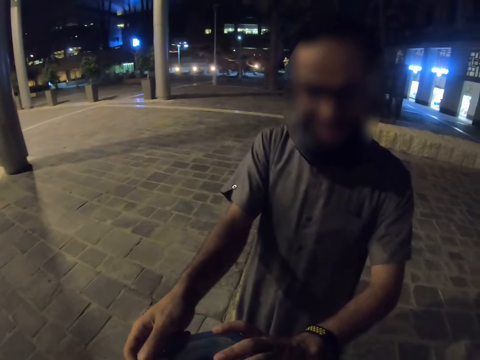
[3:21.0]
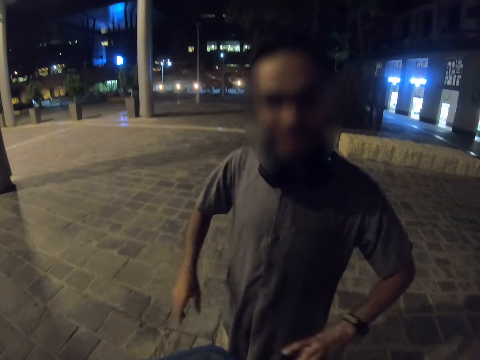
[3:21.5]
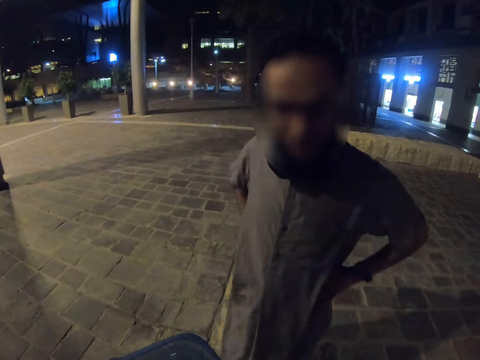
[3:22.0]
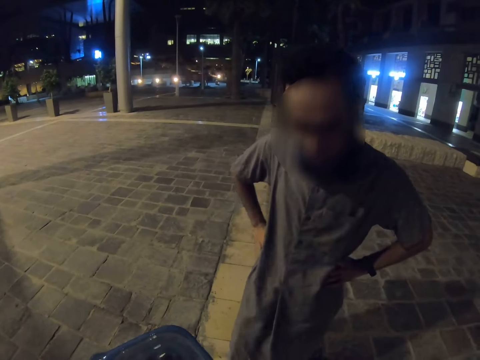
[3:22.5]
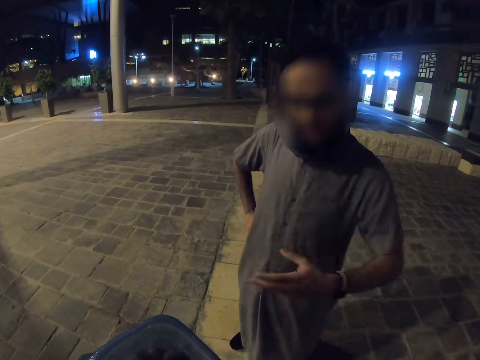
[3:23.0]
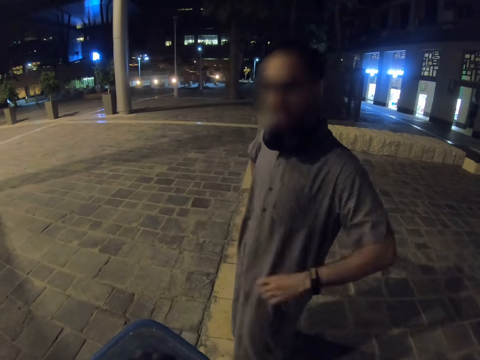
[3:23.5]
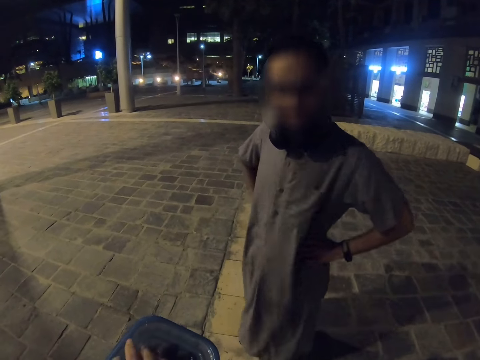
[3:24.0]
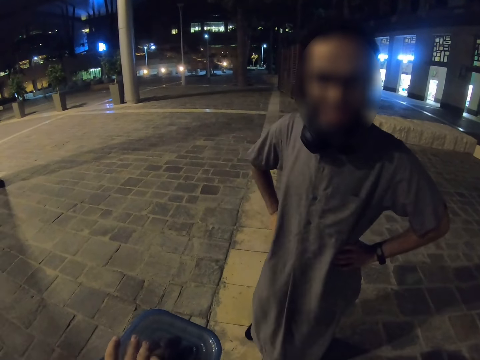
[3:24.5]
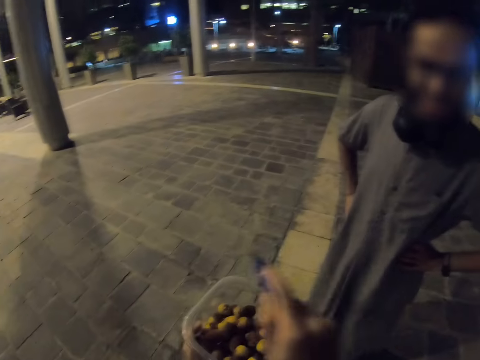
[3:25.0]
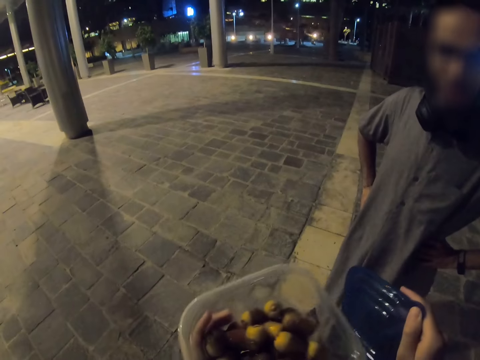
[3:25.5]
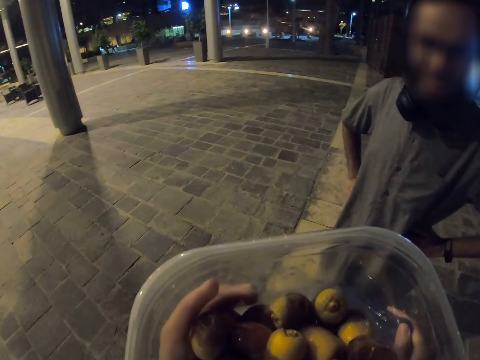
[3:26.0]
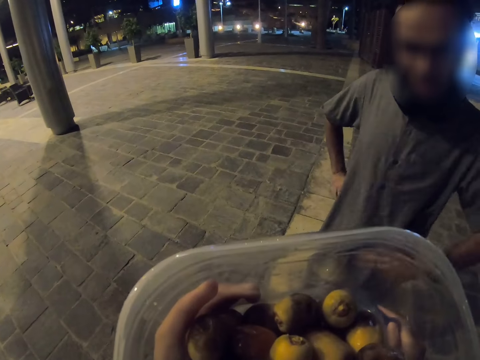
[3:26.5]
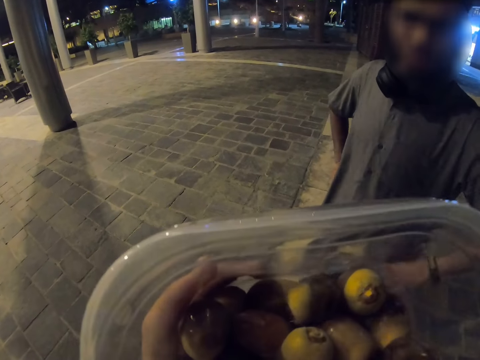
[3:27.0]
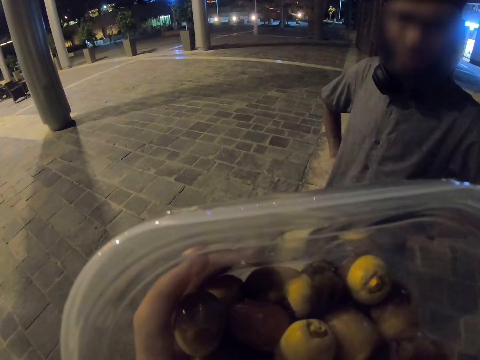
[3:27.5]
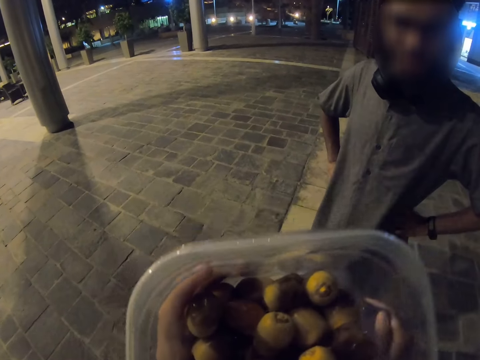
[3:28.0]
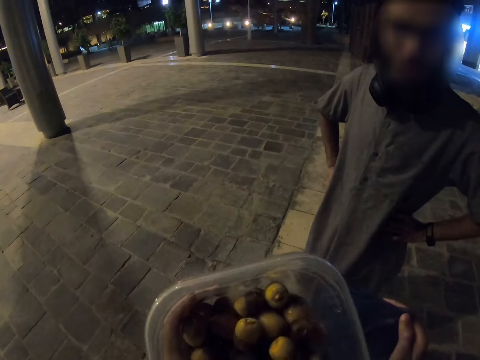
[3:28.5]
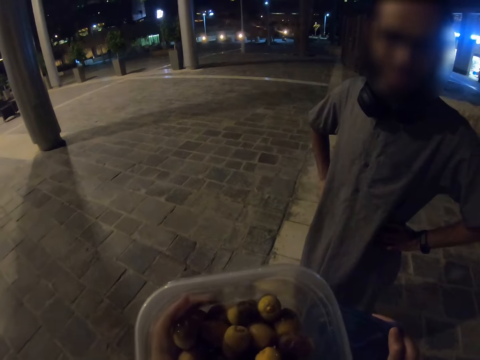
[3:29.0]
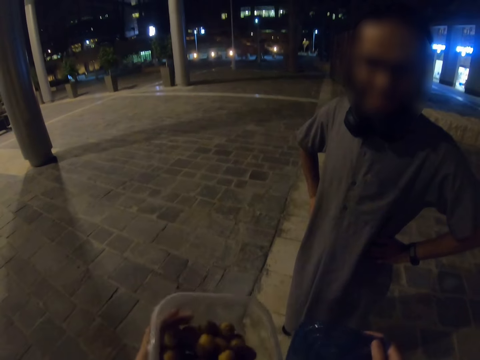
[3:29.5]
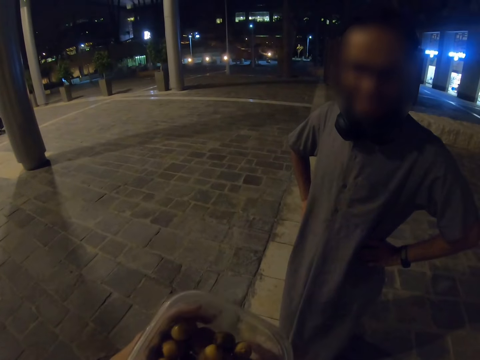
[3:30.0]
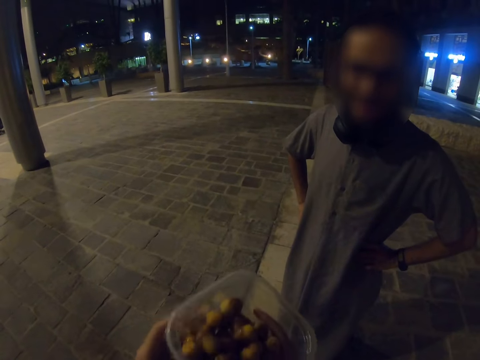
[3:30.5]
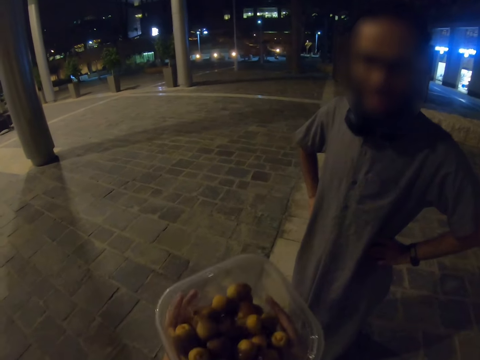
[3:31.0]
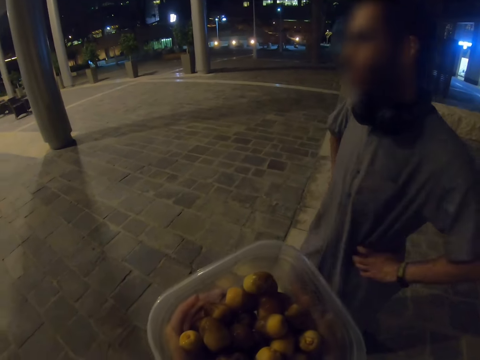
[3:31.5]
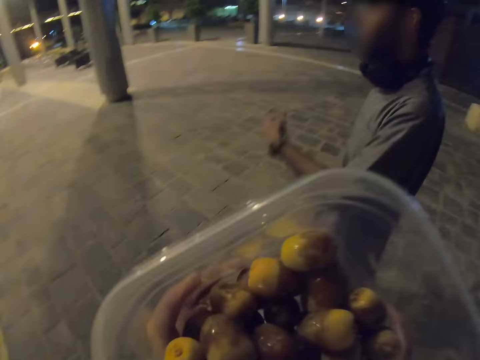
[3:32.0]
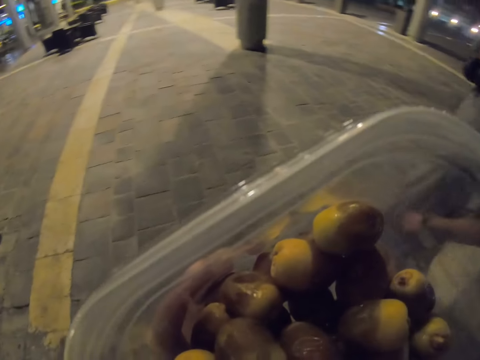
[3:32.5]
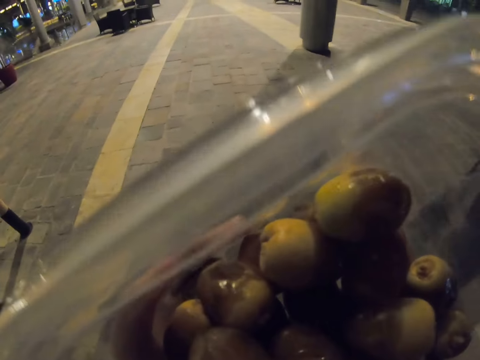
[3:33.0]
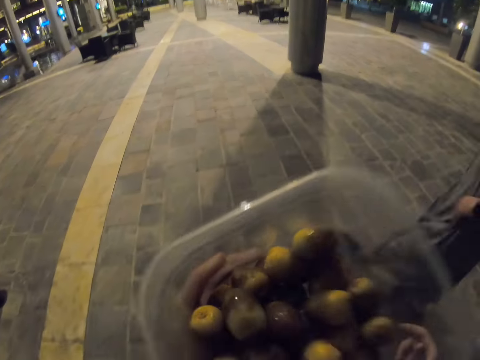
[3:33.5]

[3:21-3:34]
A man moves hands around. The camera wearer opens a container or dish. They talk with the man. They smell dates. They move the dish. They smell the dates.

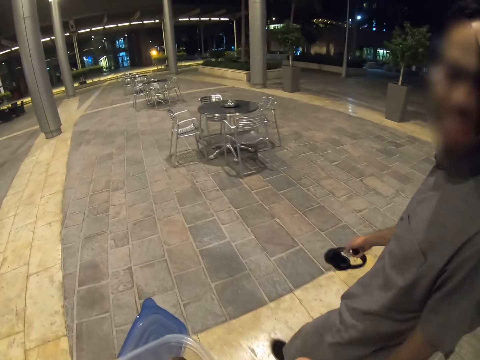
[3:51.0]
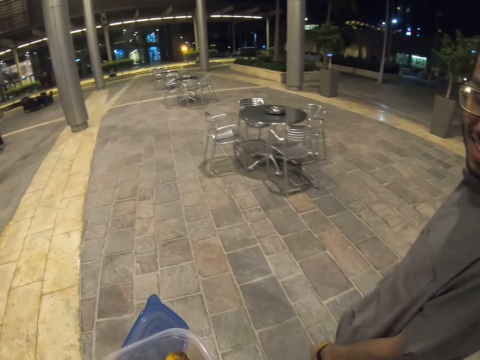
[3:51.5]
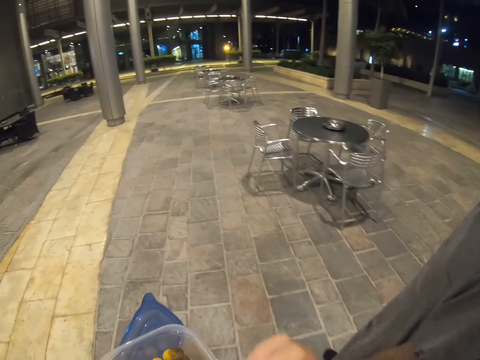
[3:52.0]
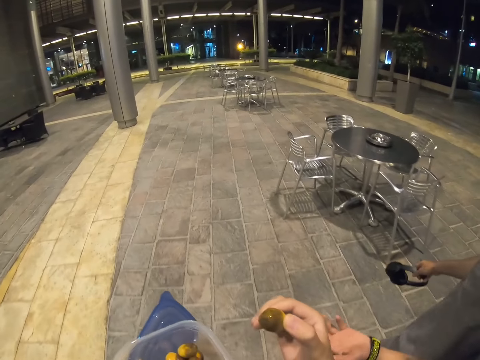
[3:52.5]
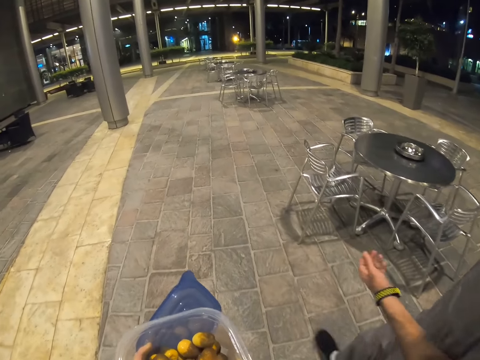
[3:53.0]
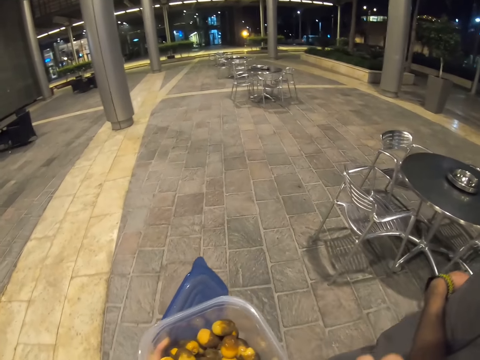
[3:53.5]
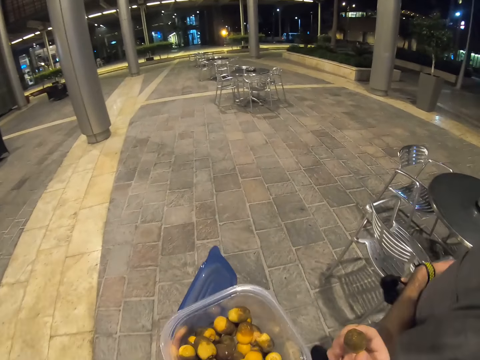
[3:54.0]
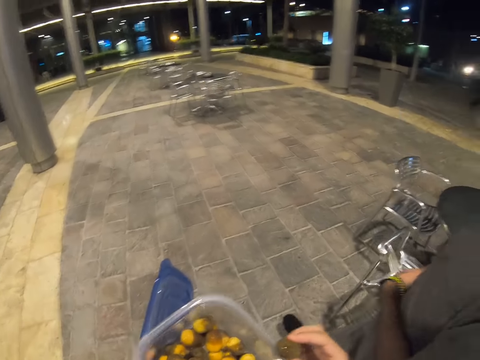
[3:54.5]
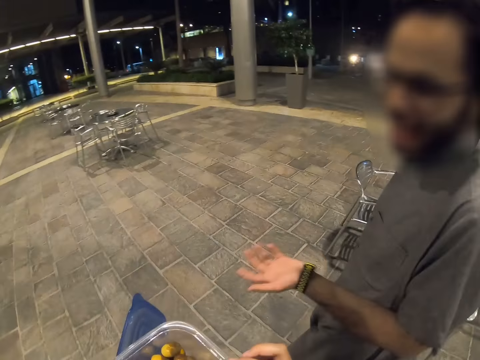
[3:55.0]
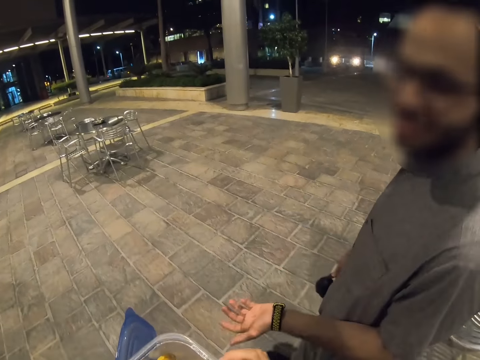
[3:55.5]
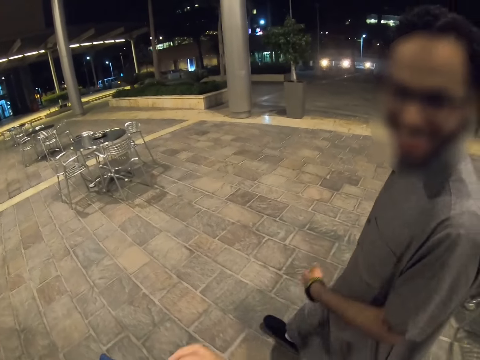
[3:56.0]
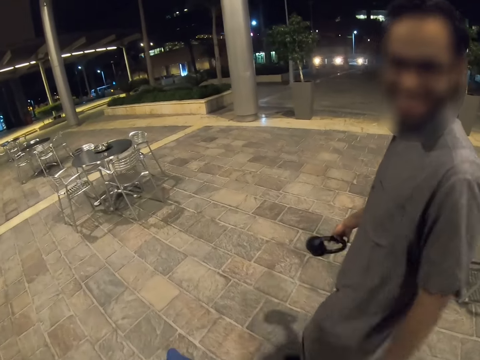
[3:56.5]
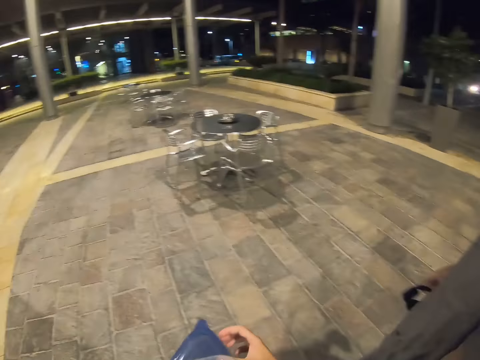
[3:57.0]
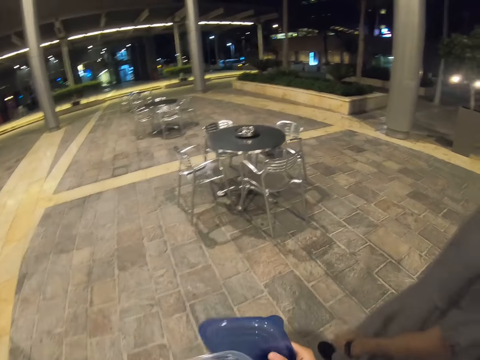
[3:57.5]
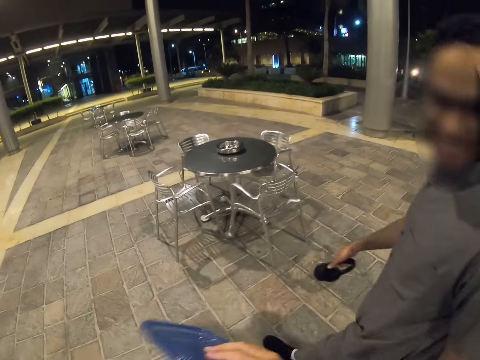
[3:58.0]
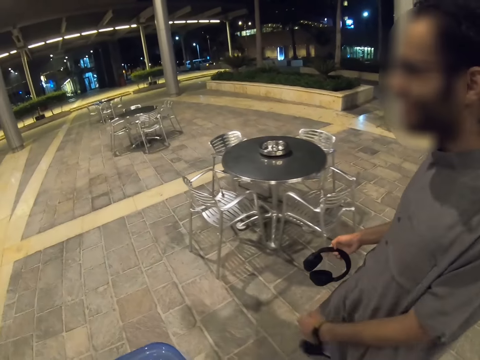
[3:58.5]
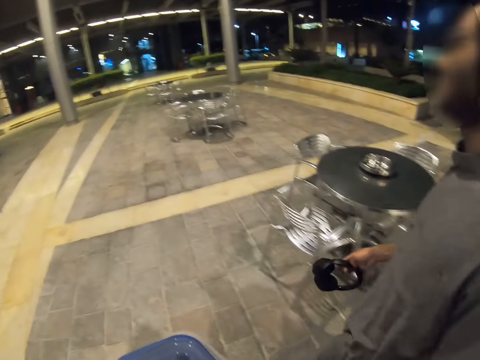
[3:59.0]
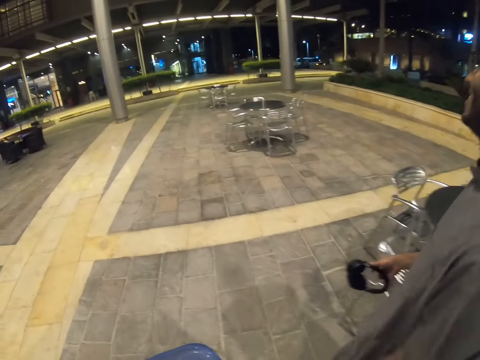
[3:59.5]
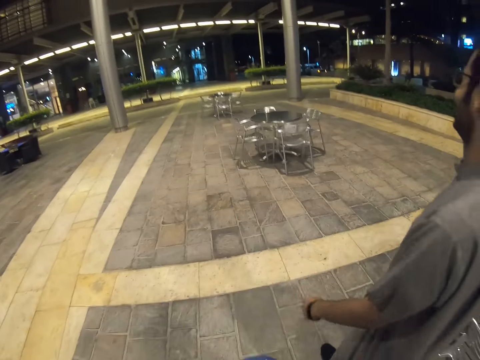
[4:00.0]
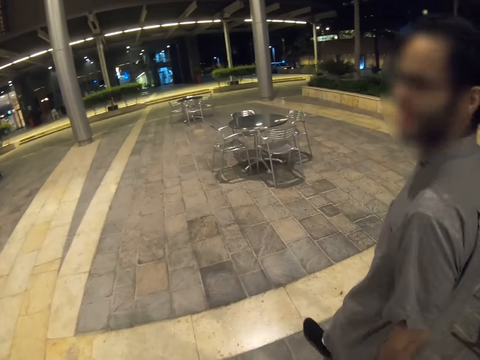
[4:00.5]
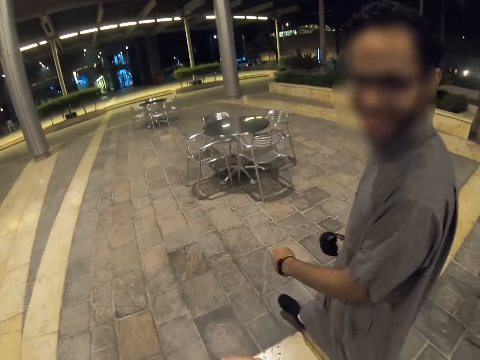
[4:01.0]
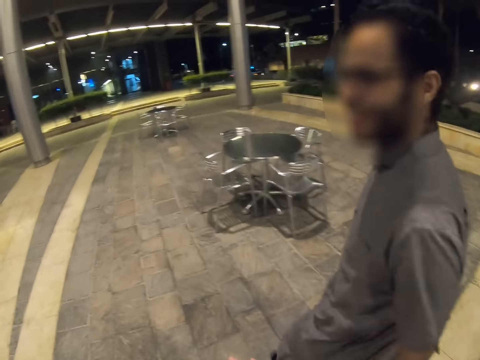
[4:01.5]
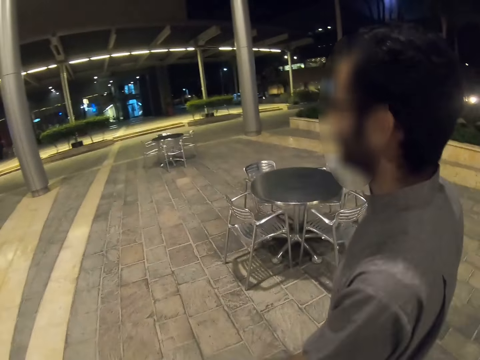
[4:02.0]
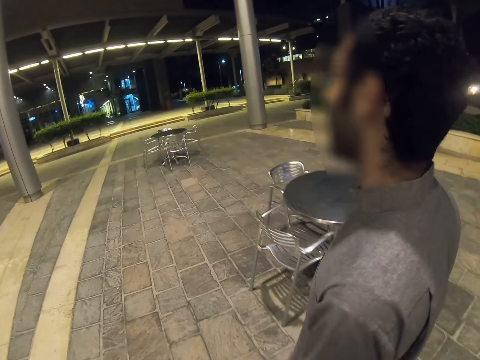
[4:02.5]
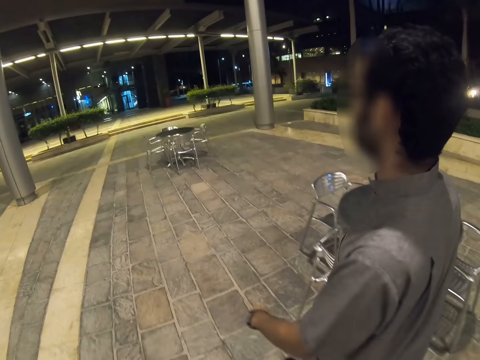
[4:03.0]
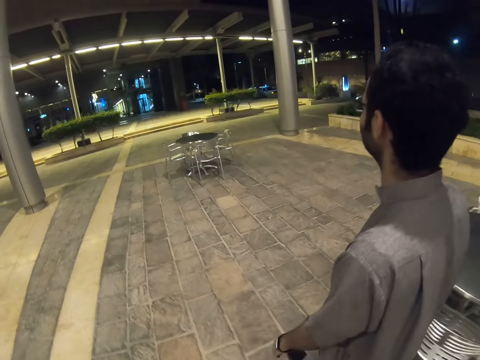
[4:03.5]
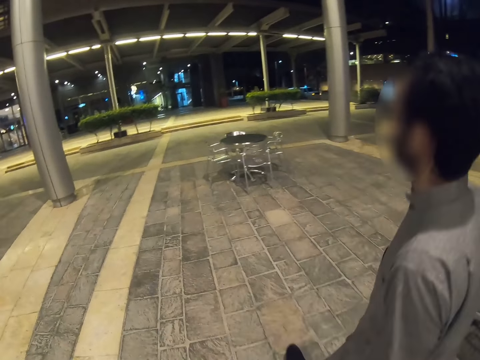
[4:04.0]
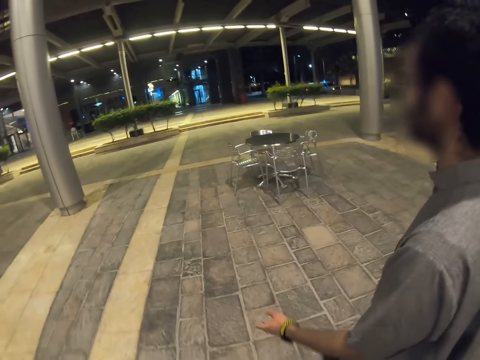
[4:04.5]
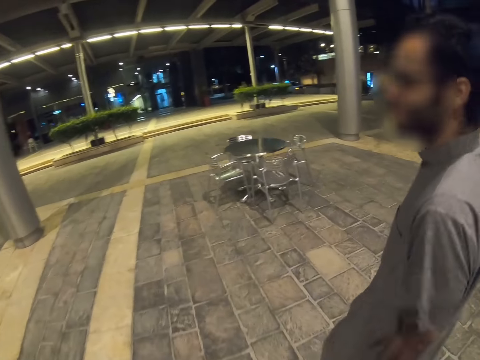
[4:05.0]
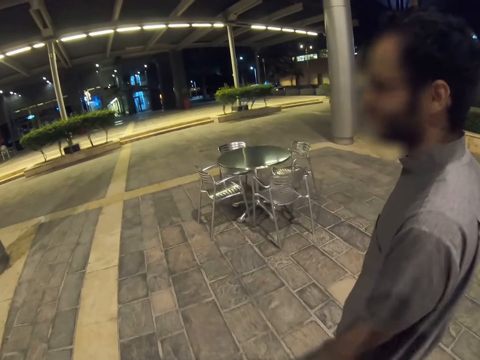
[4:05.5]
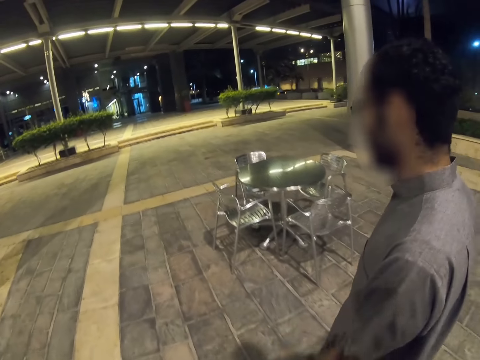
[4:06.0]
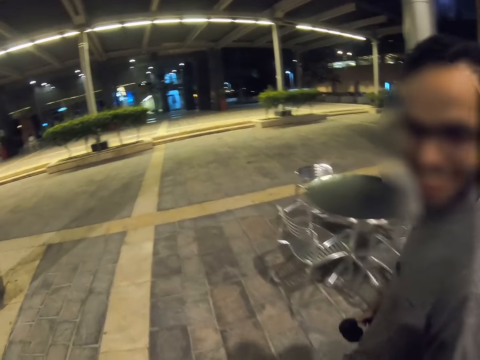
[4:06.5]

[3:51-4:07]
The camera wearer picks up a date. A man converses with the camera wearer. The camera wearer walks on the road.
